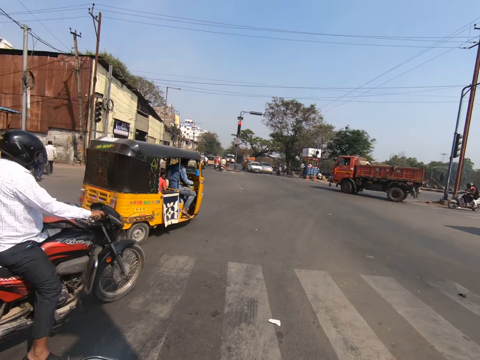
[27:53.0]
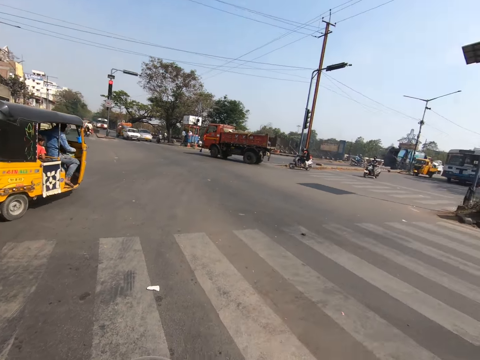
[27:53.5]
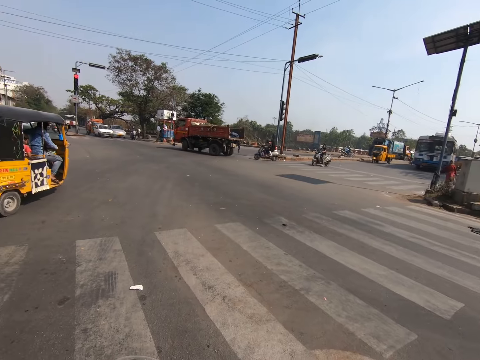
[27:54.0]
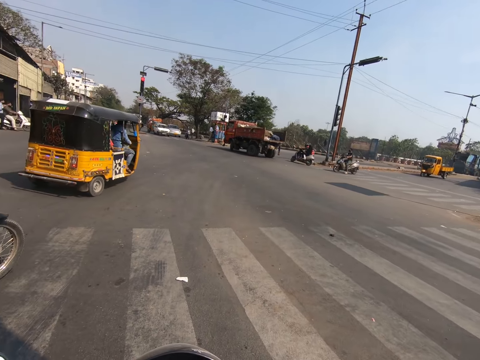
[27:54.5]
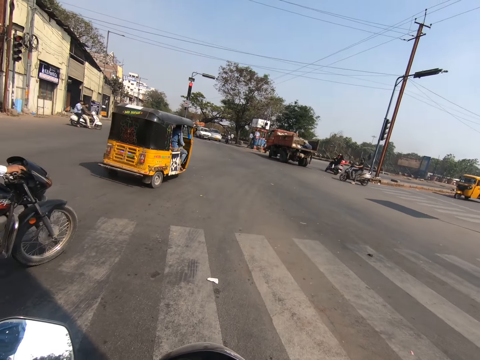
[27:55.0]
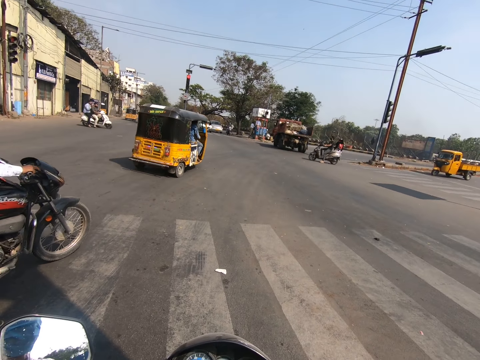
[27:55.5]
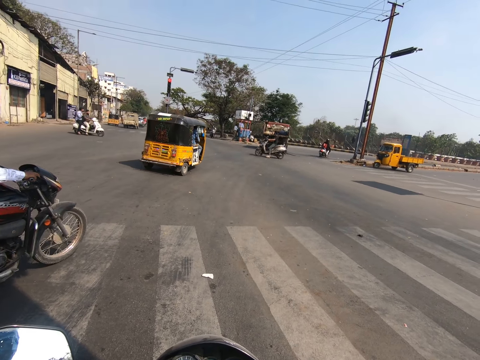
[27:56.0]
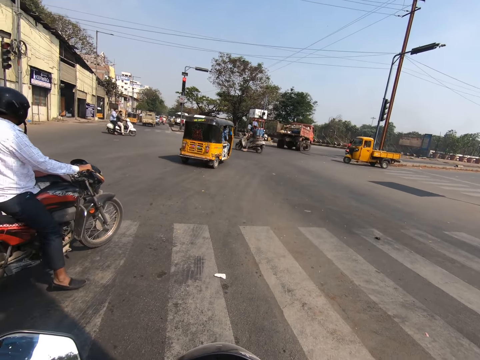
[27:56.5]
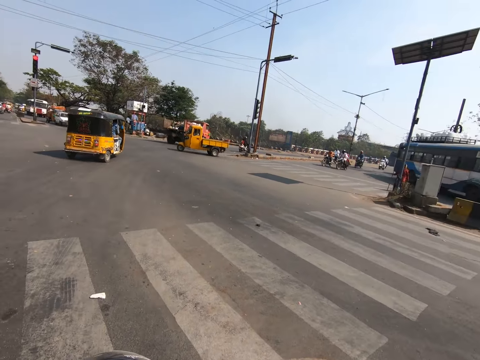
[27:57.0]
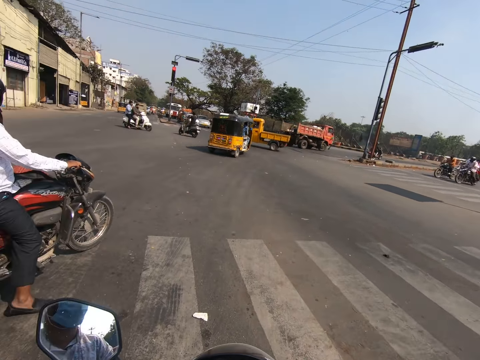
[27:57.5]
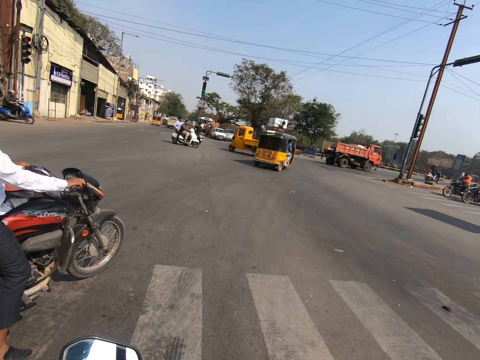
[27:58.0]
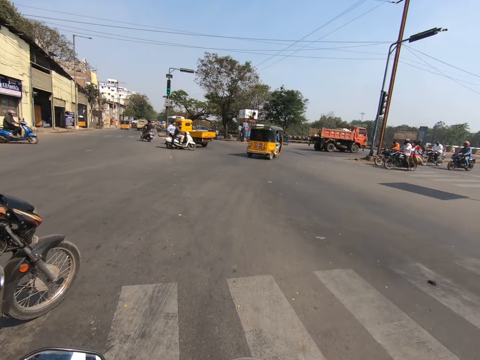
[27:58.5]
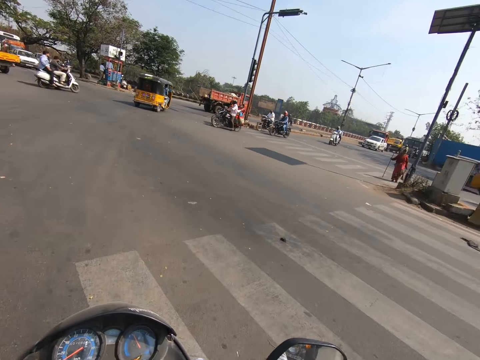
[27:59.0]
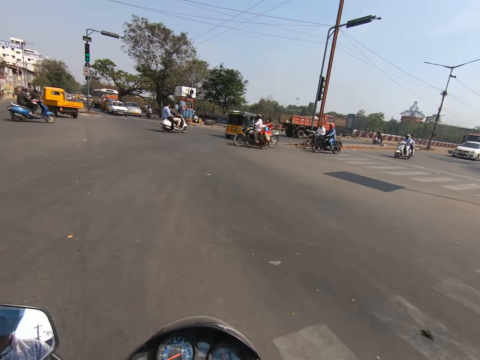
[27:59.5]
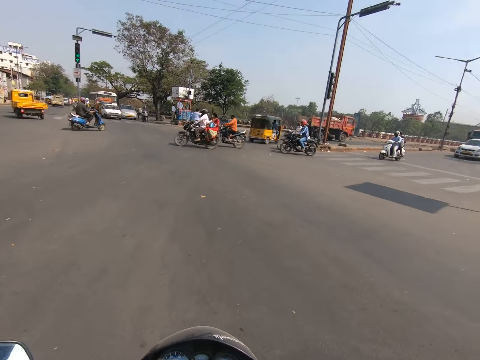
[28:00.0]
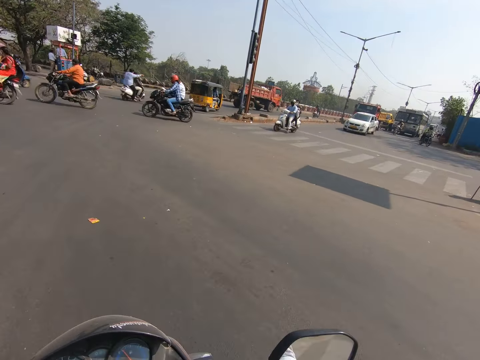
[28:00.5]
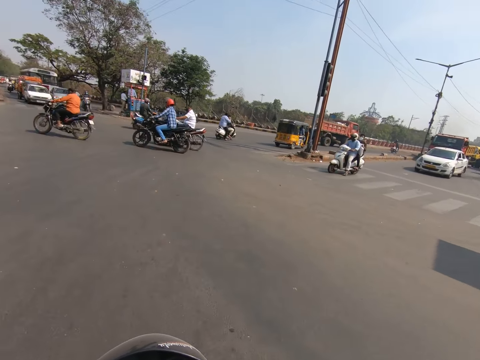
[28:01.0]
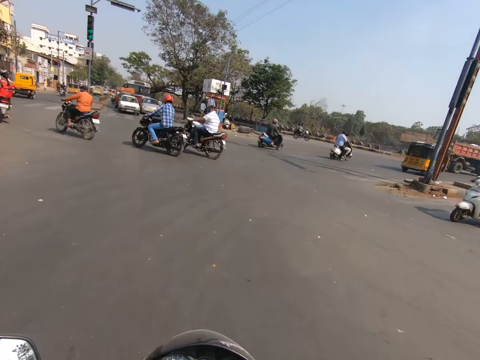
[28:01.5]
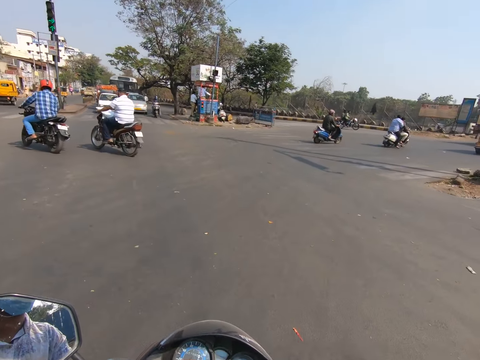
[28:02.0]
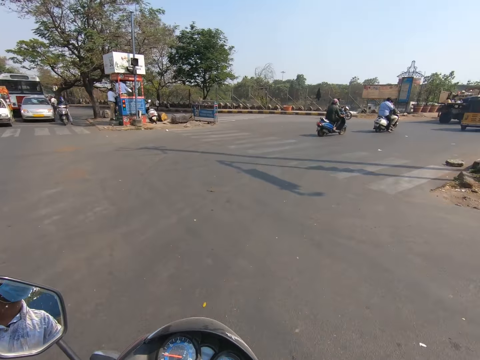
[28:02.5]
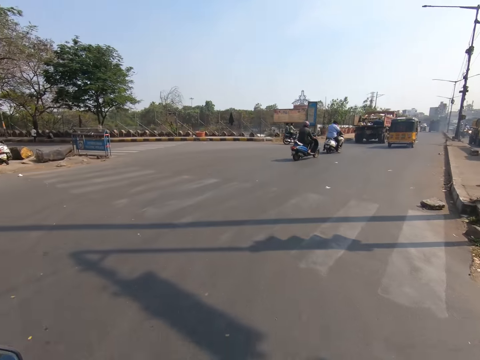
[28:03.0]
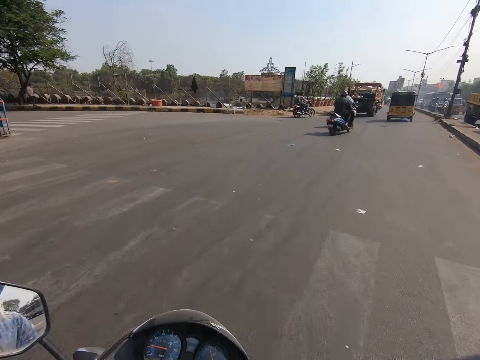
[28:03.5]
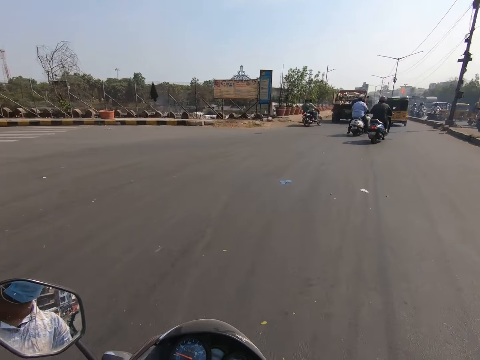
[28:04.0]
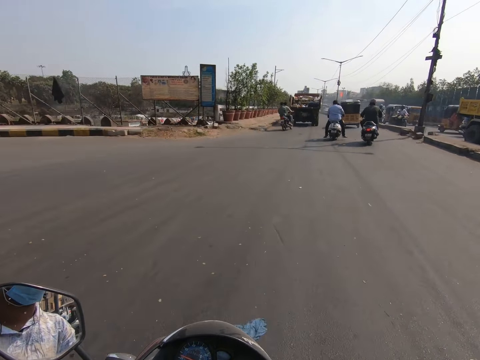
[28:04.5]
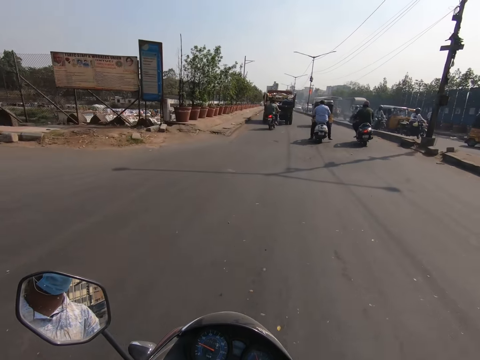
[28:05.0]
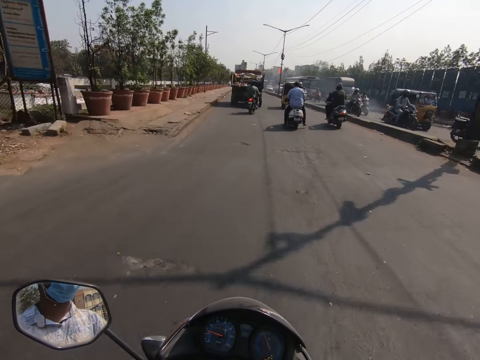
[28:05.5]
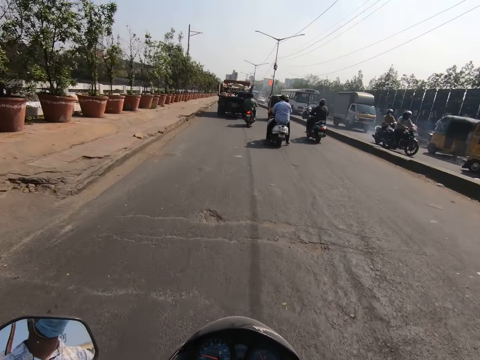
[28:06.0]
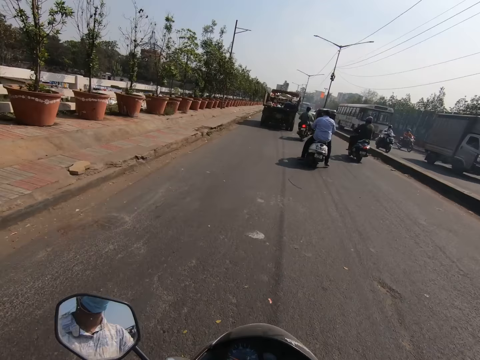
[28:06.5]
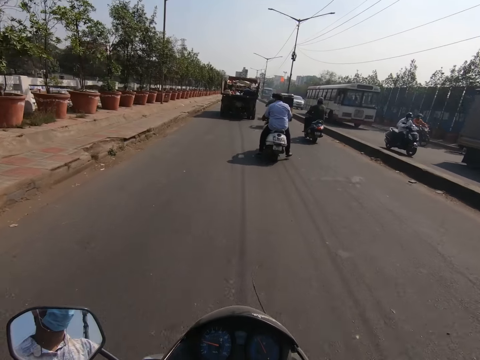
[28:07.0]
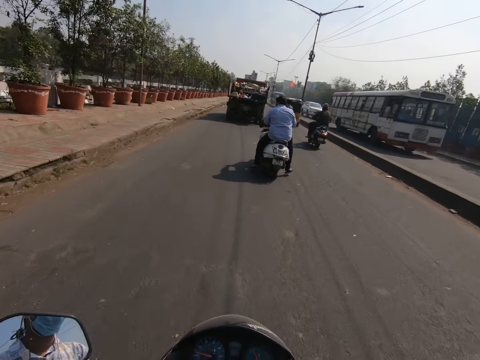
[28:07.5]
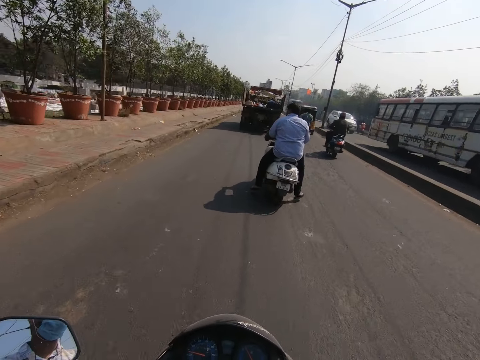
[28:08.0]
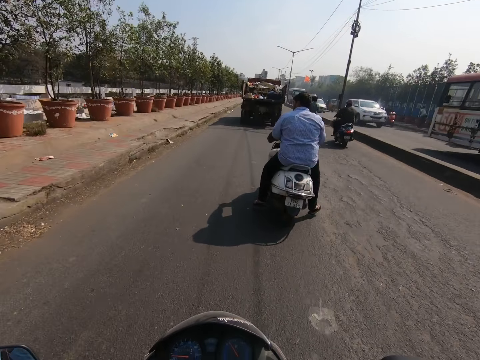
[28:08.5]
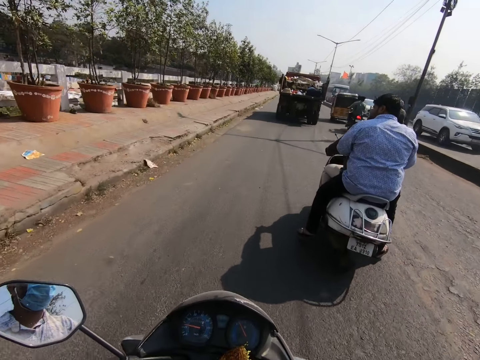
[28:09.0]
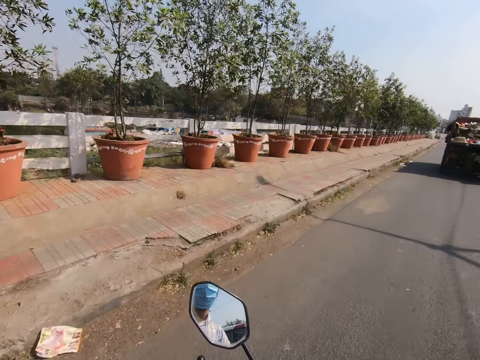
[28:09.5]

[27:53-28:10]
The camera wearer takes a right turn. They drive the motorcycle on the road with the motorcycle's handlebars in both hands. A group of vehicles drives past the camera wearer.

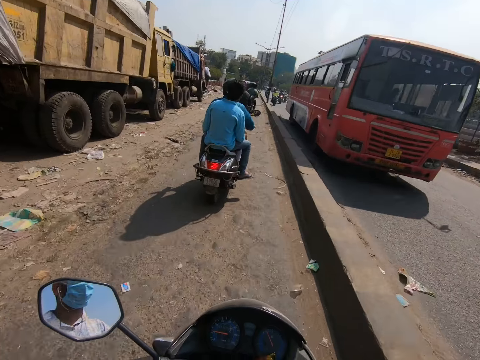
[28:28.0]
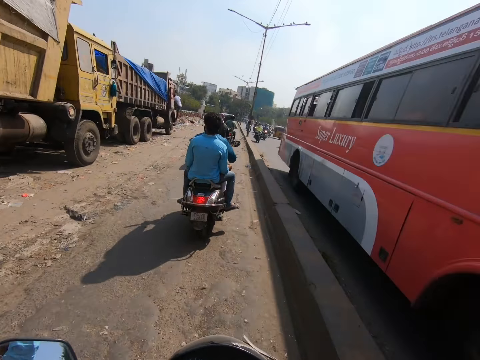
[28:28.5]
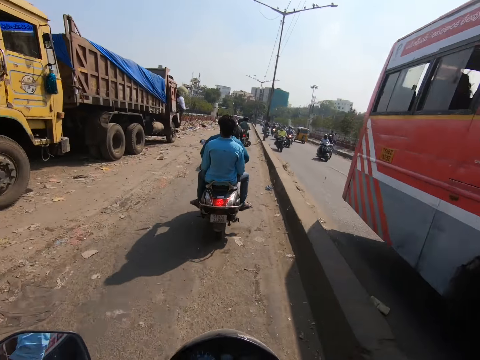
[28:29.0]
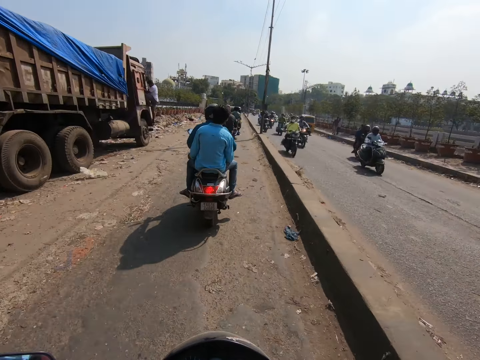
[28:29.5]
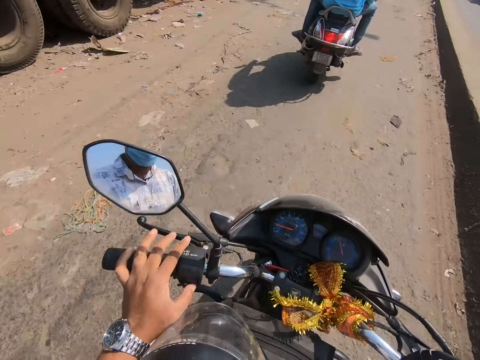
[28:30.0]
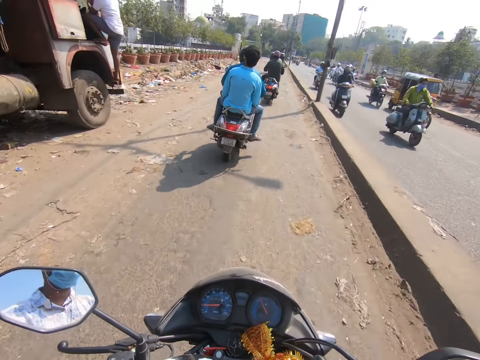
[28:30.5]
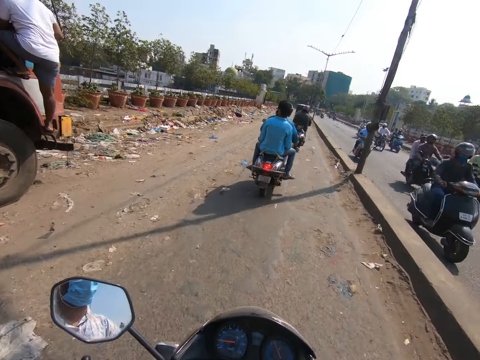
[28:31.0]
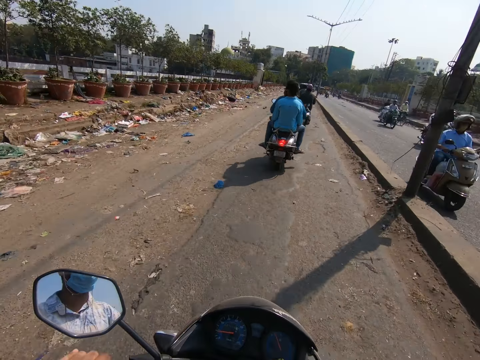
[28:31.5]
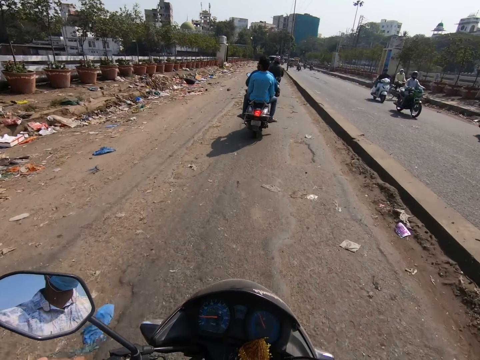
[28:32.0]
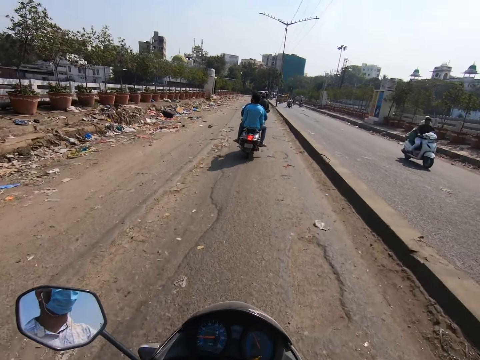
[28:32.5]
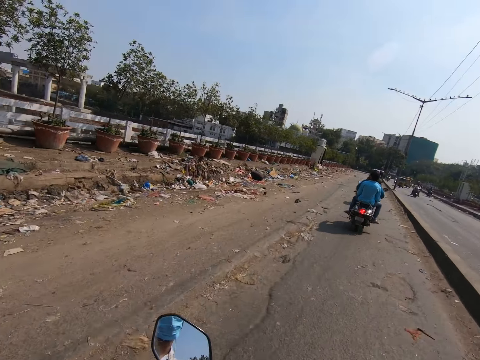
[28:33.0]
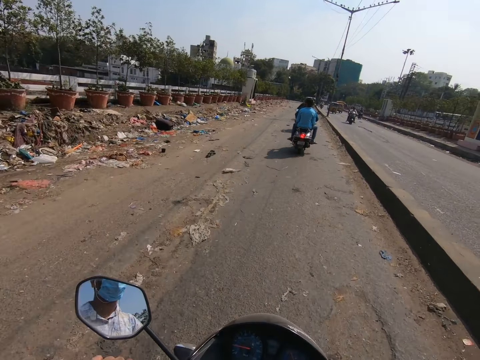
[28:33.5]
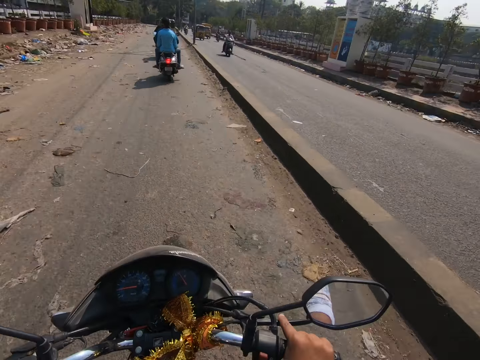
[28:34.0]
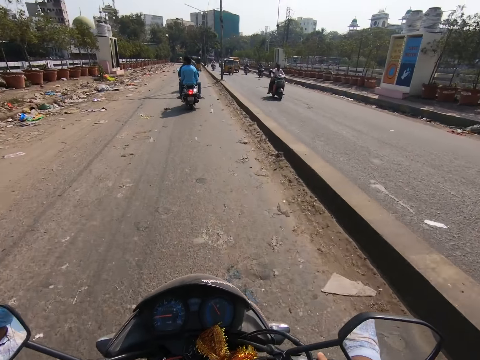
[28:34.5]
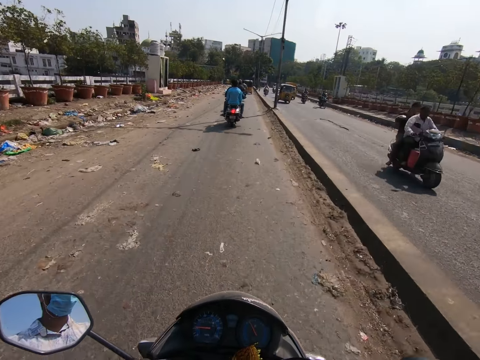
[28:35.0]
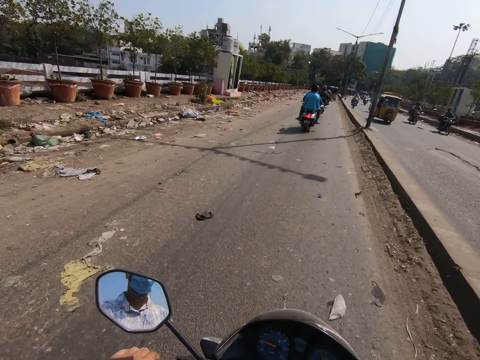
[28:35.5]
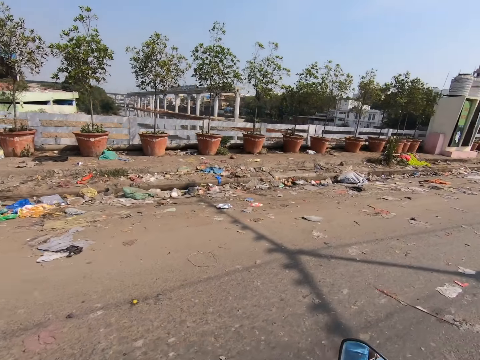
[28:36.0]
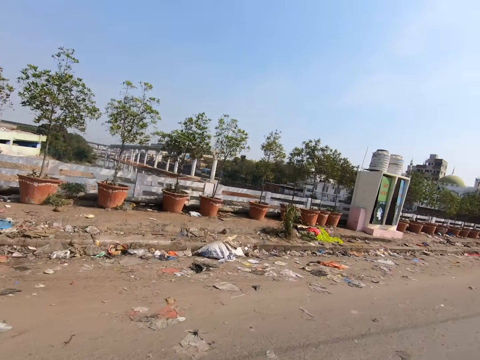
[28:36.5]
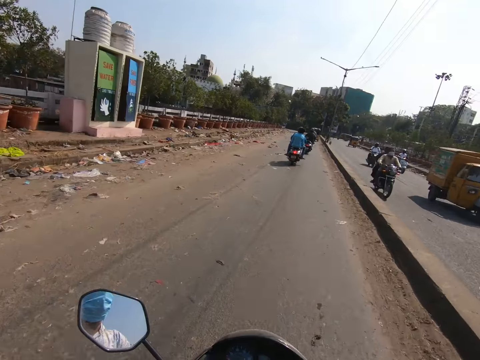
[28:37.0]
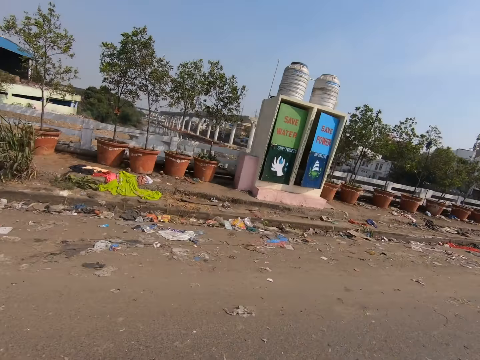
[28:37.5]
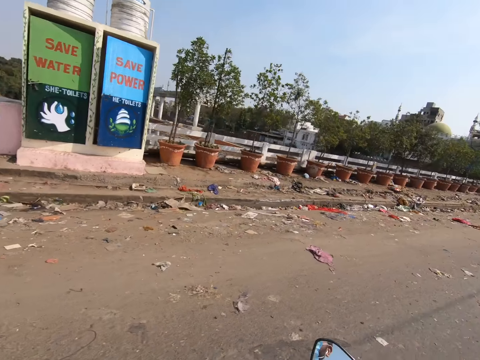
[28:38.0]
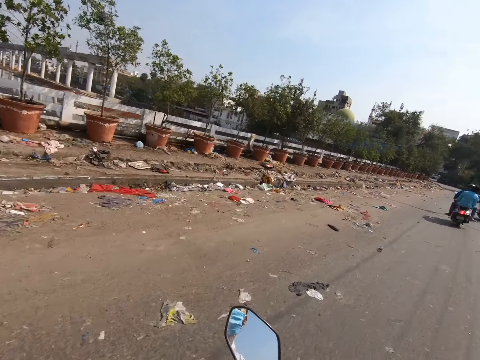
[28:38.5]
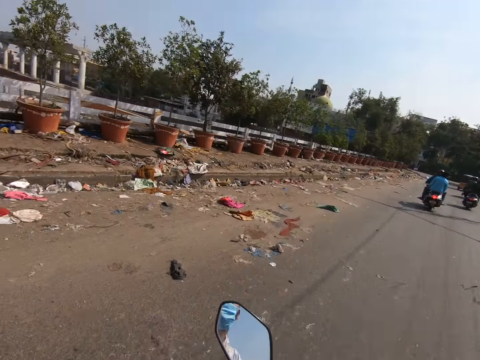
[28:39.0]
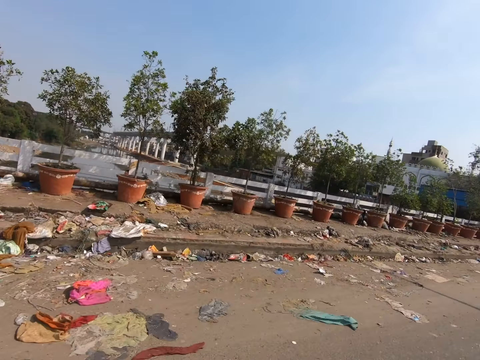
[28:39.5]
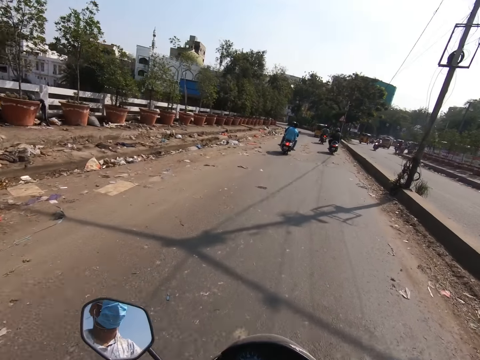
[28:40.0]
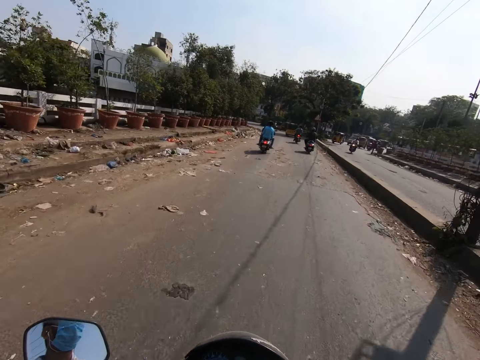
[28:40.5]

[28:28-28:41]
The camera wearer removes a hand from the handlebar. He drives the motorcycle on the road with the motorcycle's handlebars in his right hand. He drives the motorcycle on the road with the motorcycle's handlebars in both hands.
